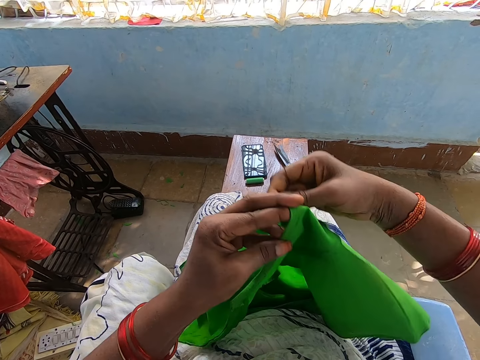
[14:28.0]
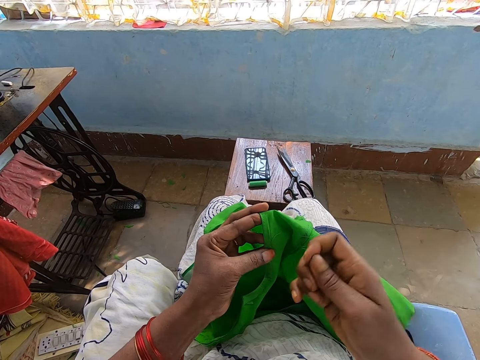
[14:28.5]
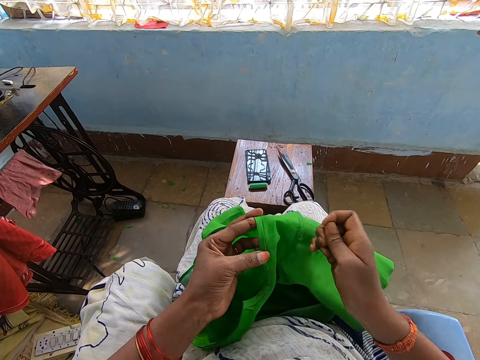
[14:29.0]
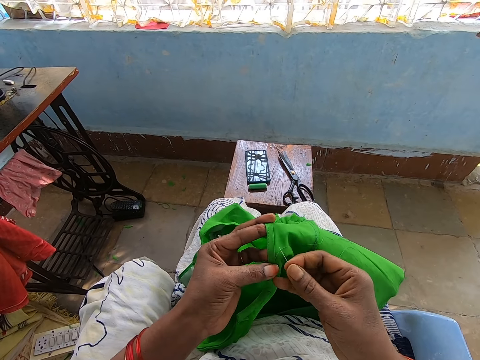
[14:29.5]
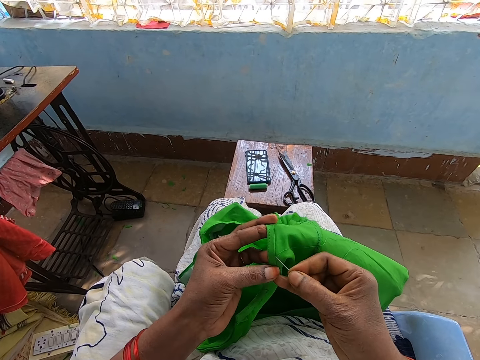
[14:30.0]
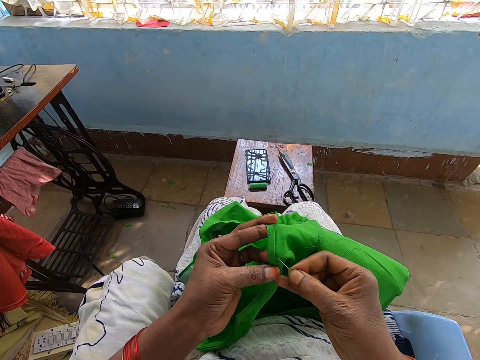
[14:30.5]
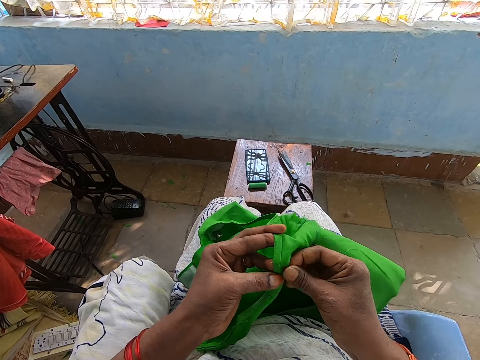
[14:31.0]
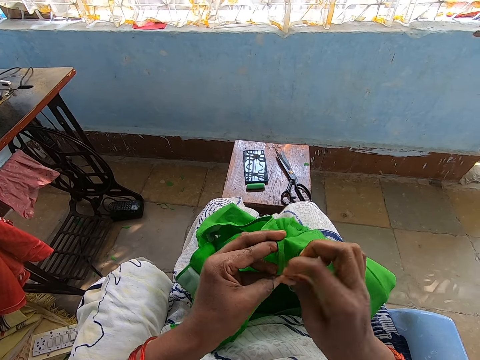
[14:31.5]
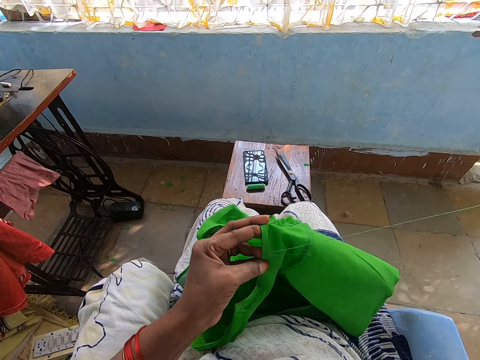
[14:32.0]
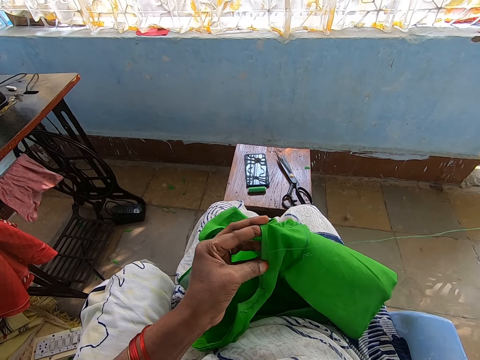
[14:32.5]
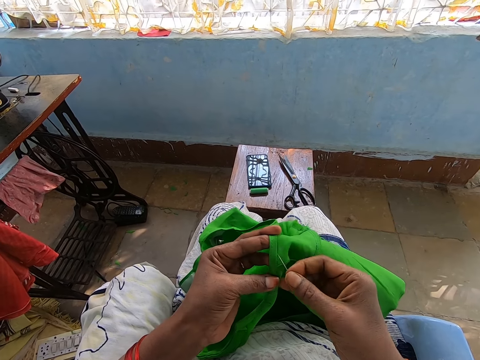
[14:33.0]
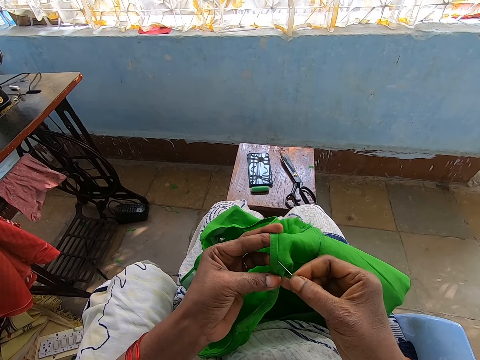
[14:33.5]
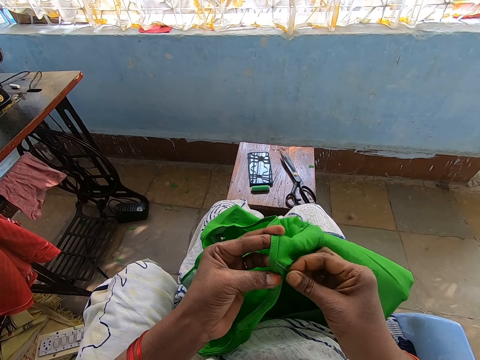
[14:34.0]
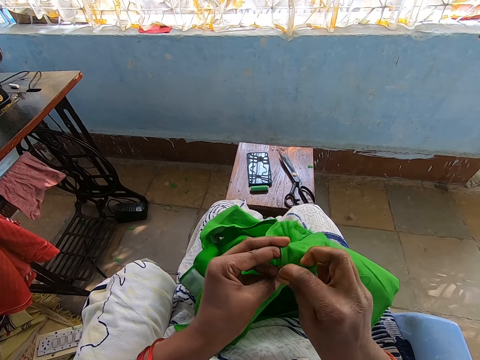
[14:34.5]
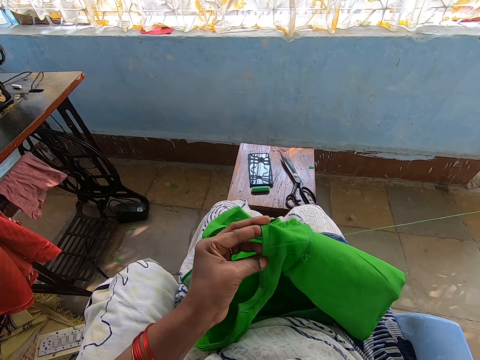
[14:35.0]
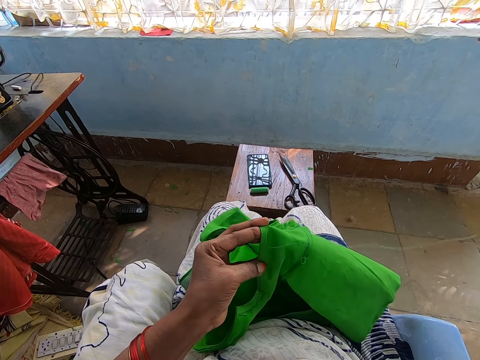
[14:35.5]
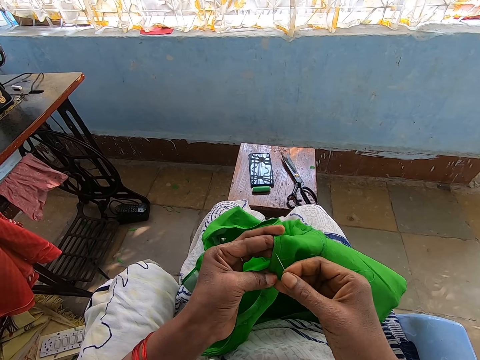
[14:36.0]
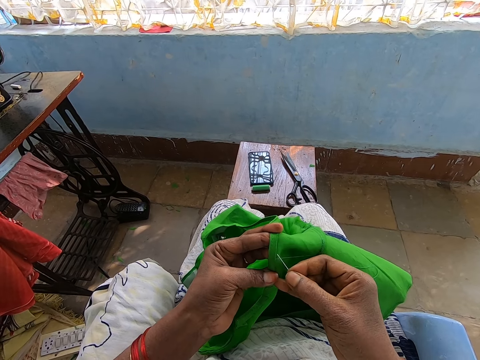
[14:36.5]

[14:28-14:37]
The camera wearer continues to stitch.
